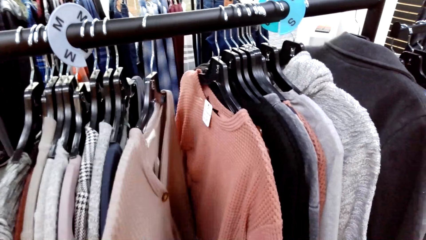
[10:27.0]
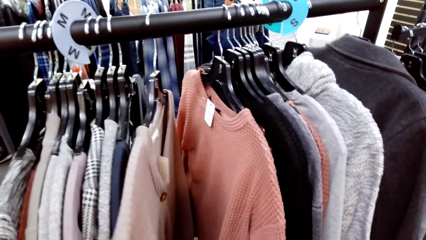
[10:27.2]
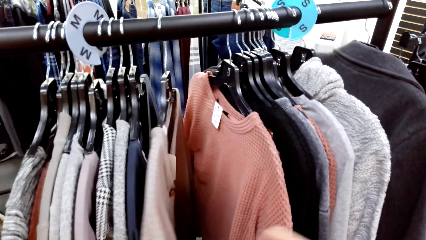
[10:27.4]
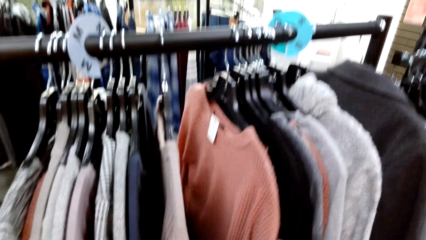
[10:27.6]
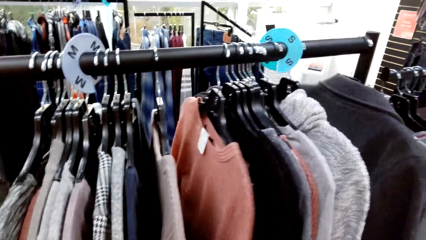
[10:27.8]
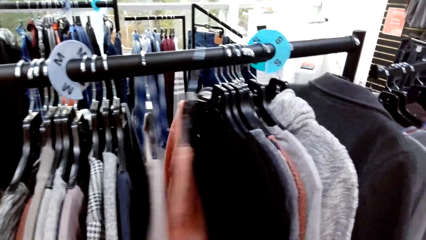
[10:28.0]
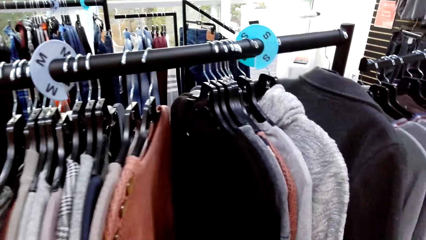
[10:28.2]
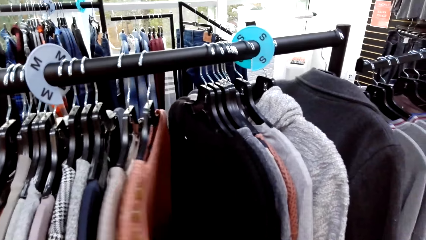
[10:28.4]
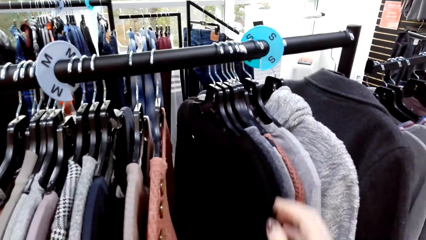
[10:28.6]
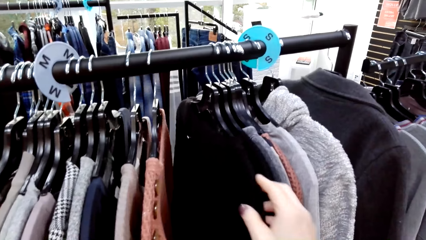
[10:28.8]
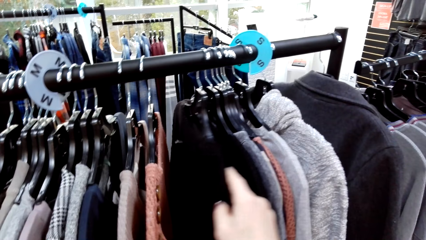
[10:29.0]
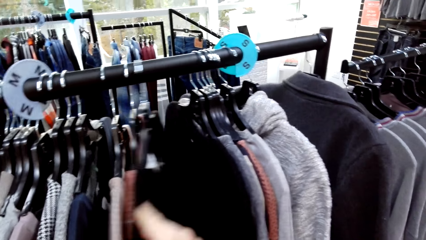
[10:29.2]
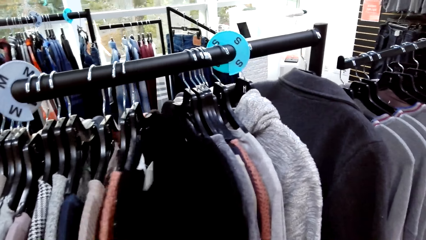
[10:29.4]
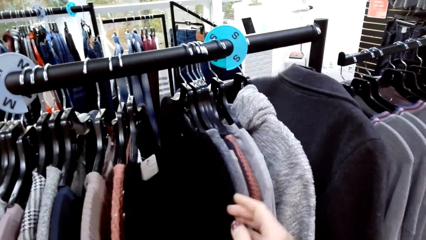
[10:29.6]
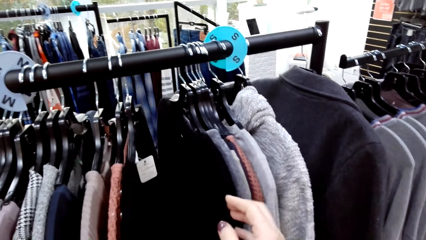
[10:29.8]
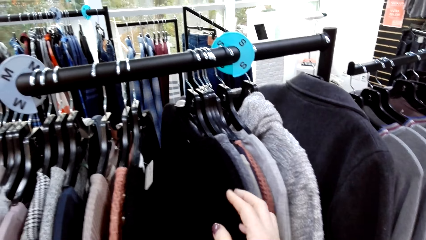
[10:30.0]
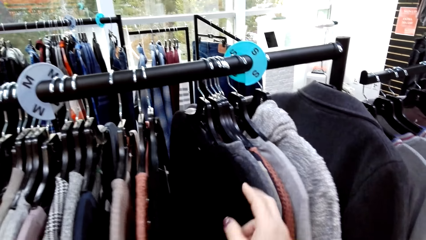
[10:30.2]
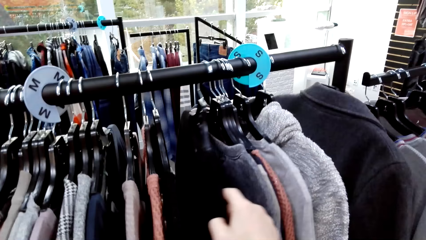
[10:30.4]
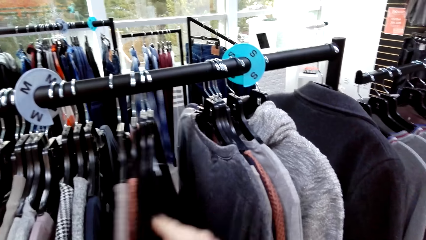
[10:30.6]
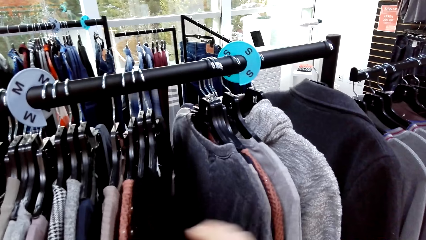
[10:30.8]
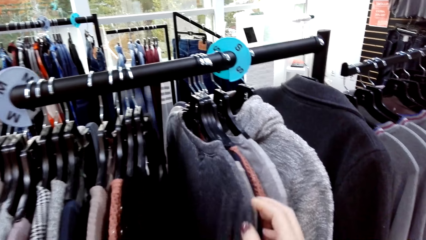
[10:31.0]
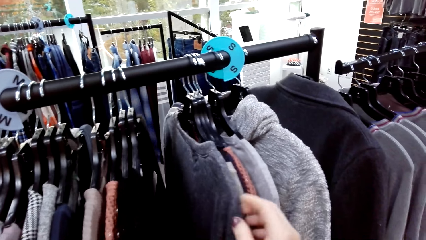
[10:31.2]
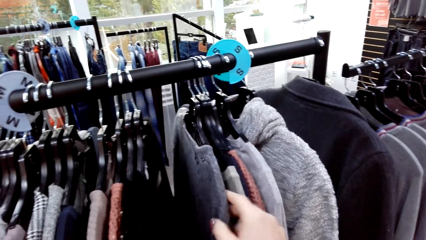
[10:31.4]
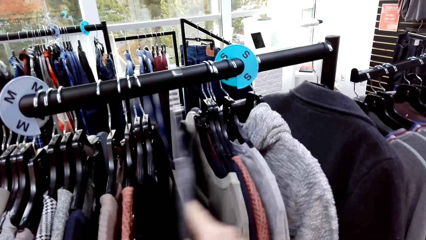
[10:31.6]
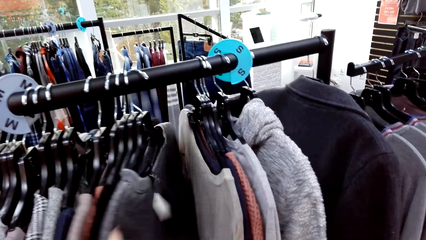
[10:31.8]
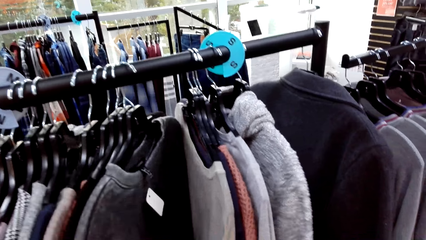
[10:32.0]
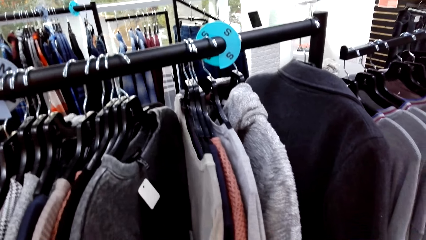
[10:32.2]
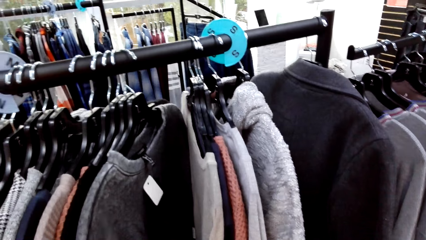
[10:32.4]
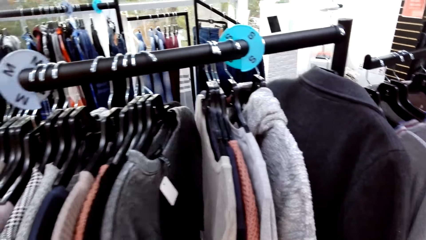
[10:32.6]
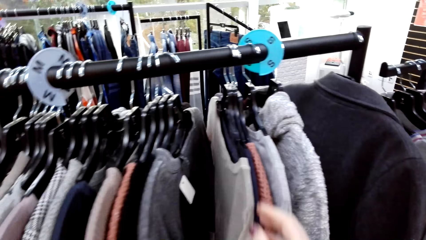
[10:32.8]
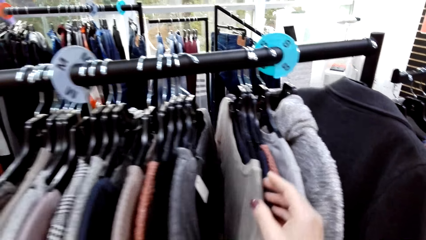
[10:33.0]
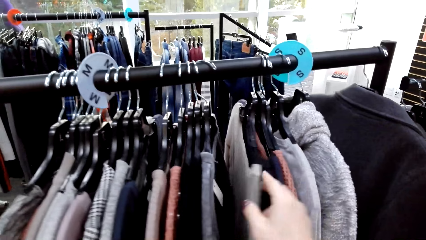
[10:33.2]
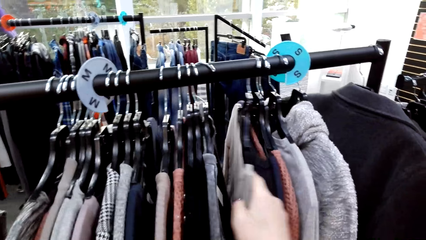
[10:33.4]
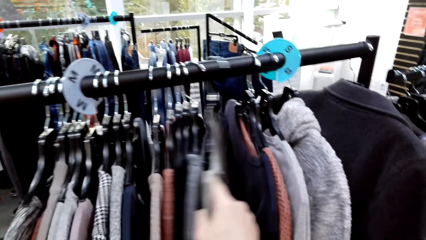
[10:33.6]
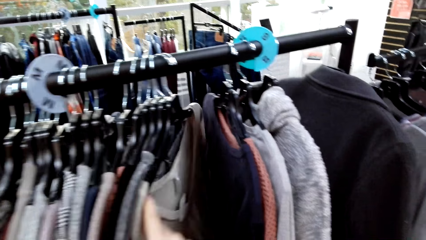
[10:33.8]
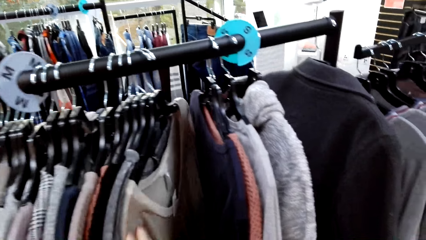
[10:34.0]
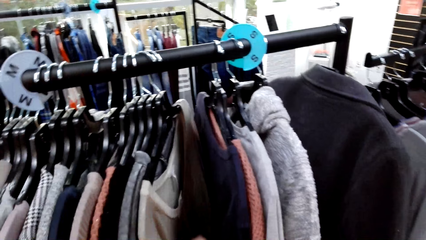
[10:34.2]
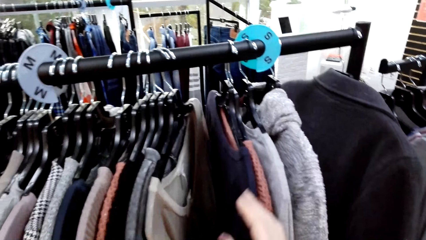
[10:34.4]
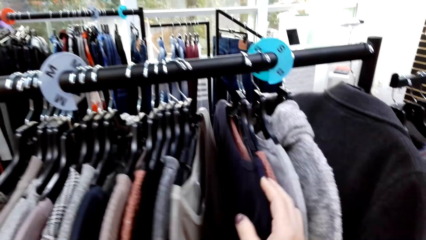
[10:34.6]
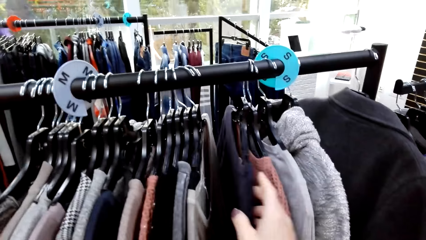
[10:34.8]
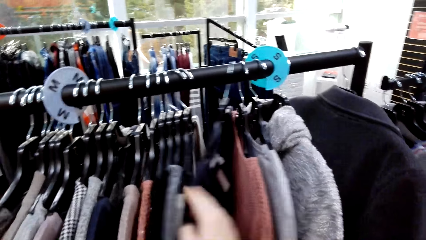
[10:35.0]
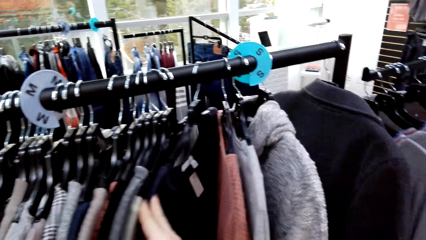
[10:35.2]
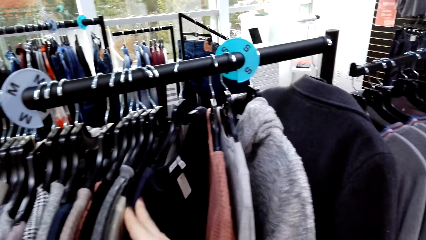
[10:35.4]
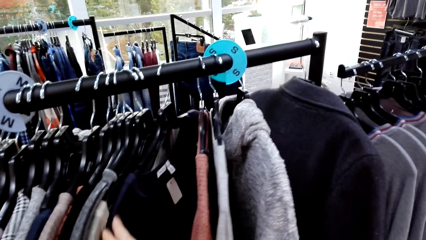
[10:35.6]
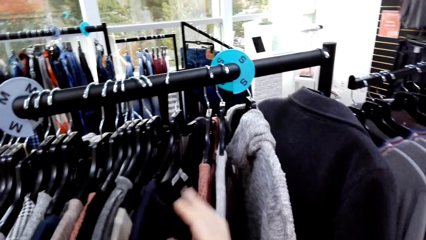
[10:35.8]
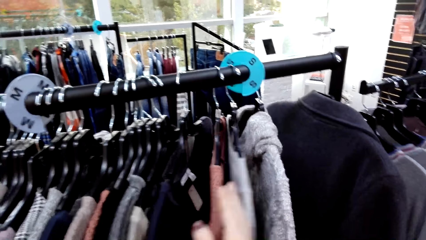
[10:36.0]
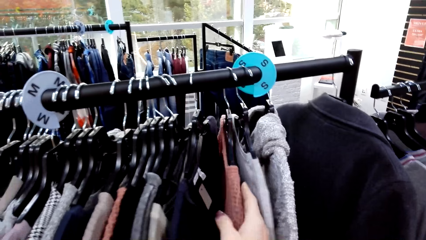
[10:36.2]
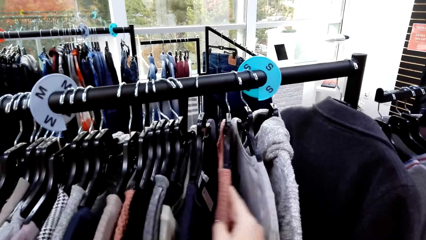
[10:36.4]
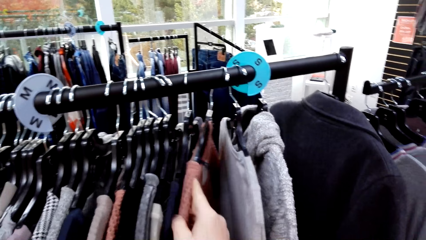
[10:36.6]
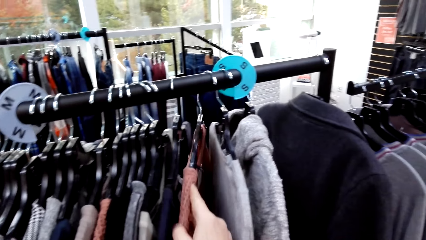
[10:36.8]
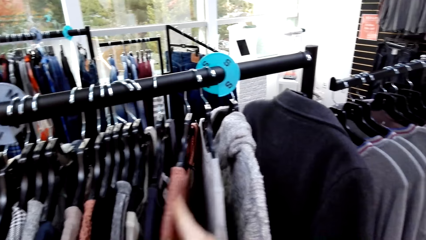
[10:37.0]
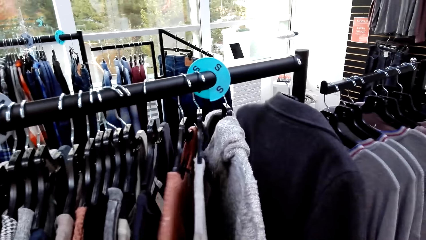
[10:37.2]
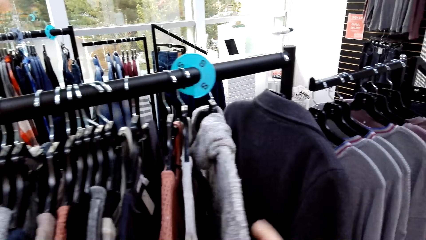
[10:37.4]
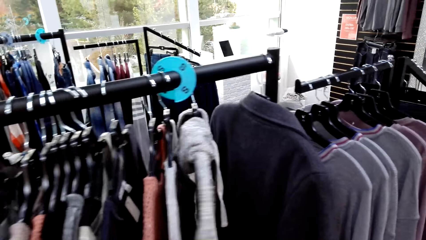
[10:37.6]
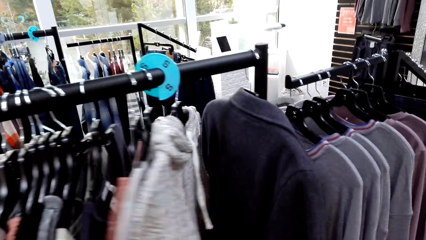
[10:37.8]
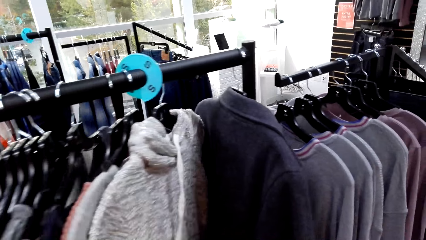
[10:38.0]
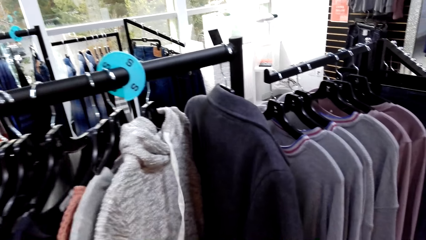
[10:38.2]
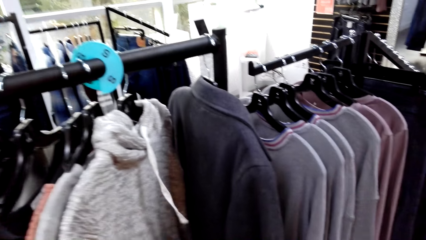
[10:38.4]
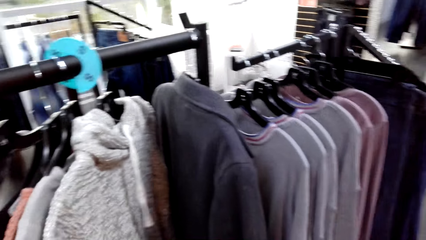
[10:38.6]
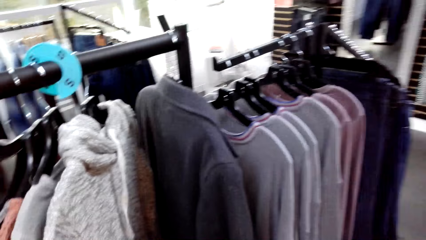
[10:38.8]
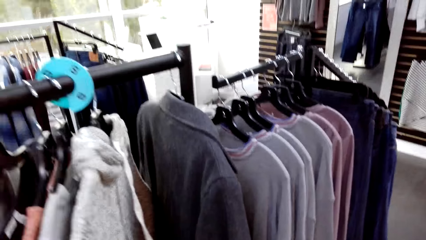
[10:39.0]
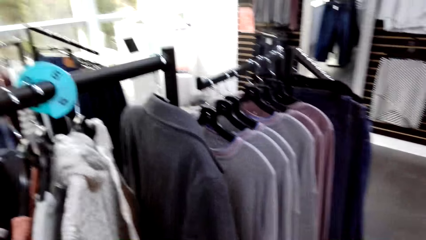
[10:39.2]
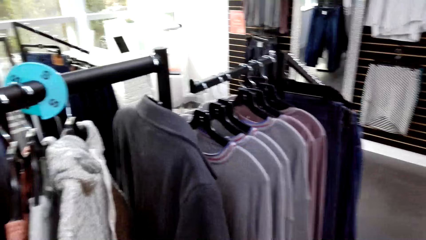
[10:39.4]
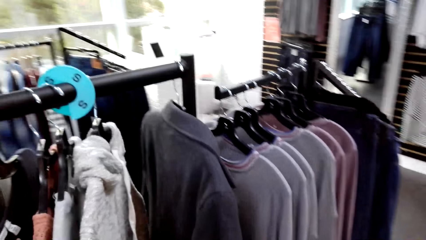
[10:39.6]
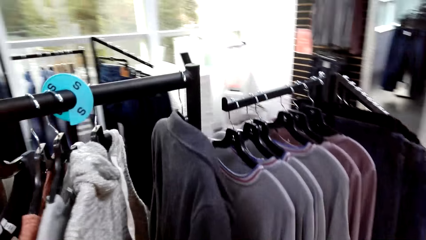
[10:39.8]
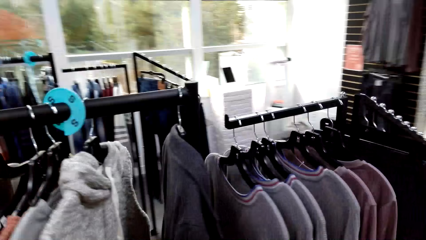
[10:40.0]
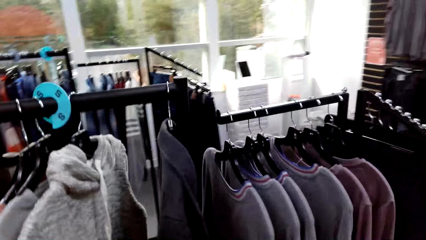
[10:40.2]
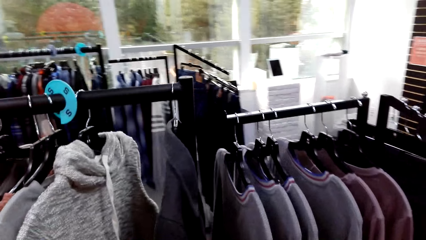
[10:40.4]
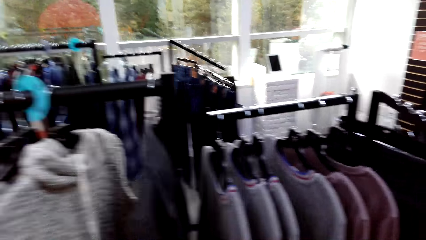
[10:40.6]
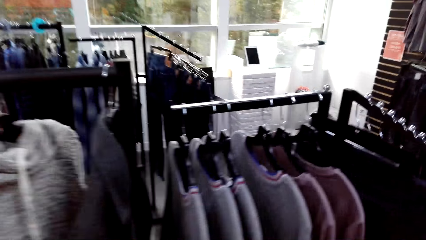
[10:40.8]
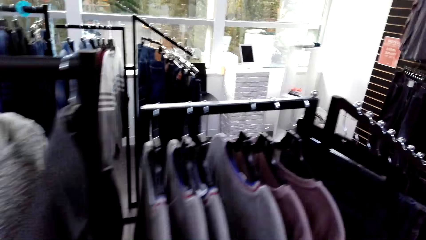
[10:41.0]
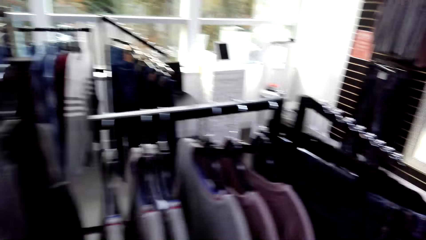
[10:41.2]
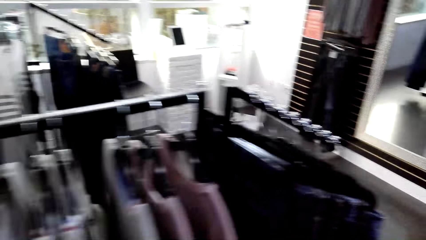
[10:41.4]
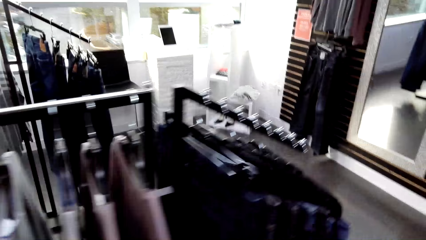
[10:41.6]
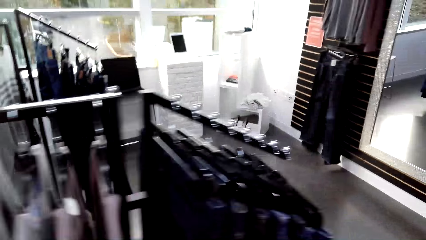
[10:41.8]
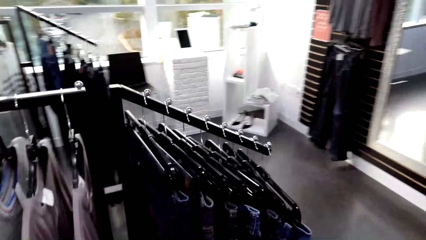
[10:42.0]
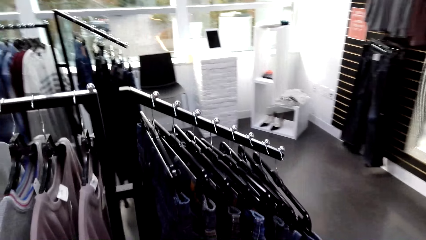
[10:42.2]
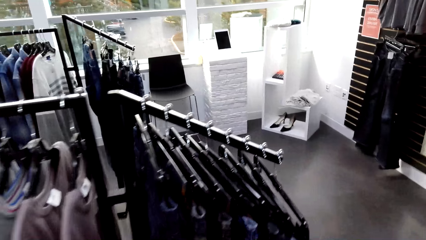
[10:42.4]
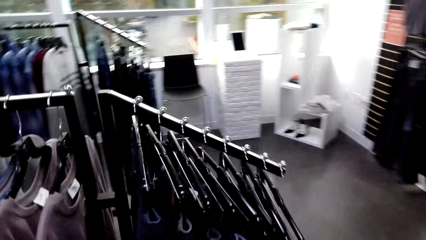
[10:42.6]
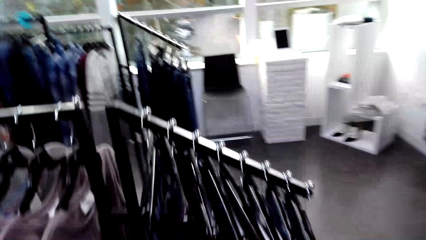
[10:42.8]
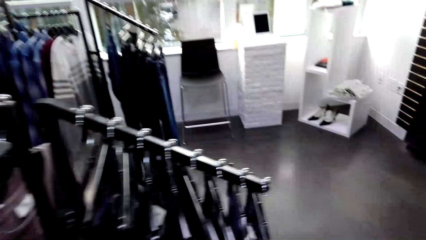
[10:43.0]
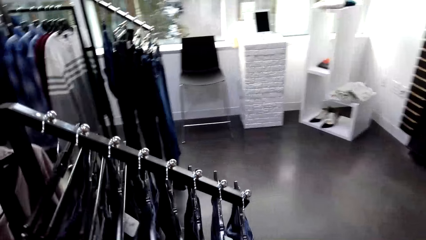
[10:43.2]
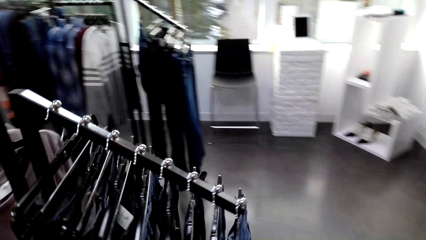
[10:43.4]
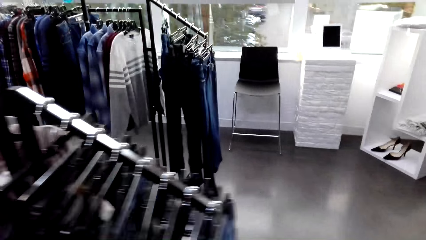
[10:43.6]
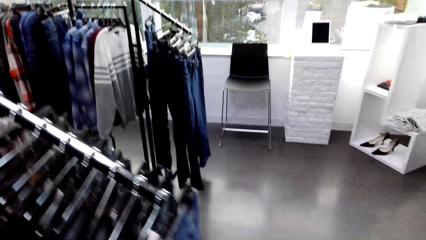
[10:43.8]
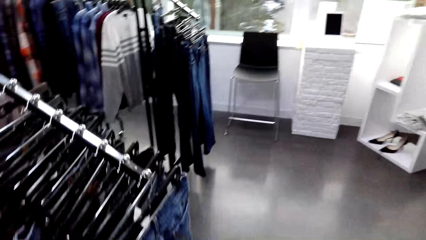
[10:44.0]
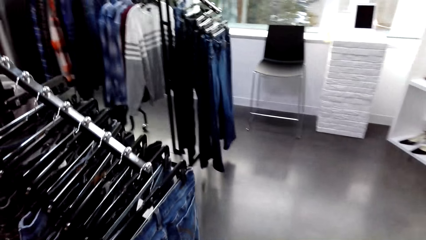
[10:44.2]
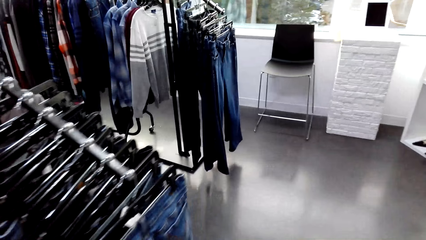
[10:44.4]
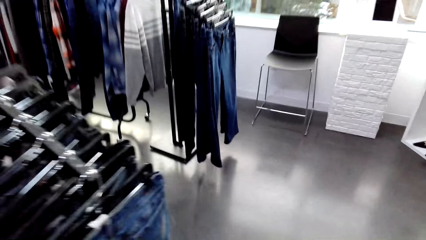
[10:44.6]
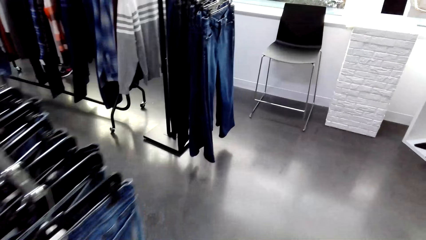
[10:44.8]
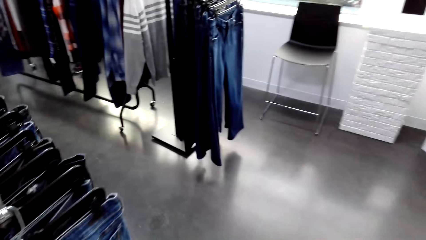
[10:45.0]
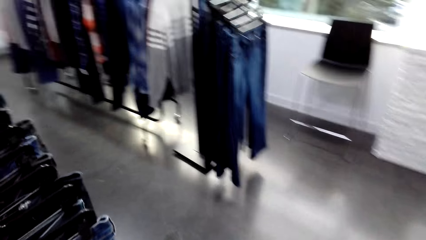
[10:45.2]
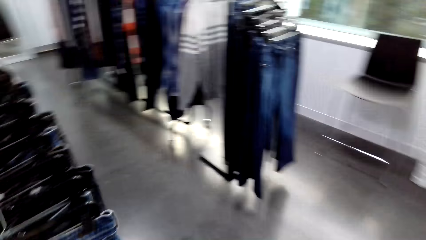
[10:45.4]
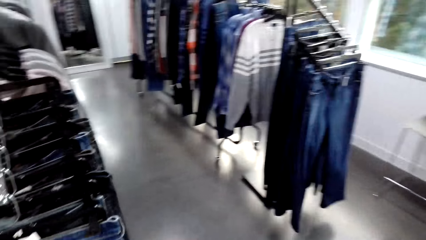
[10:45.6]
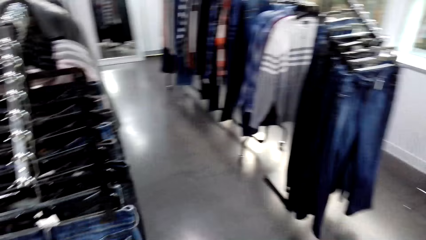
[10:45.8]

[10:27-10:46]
The camera wearer moves a cloth. They move a cloth repeatedly. They walk around the room.
